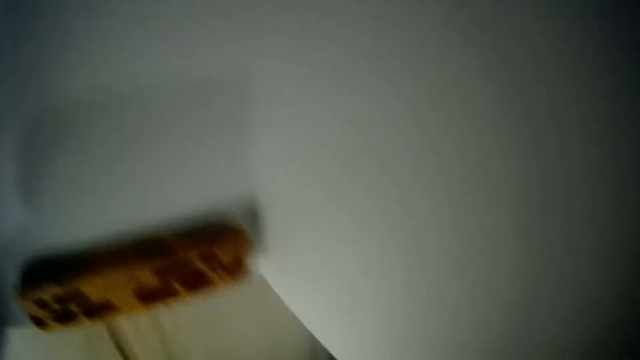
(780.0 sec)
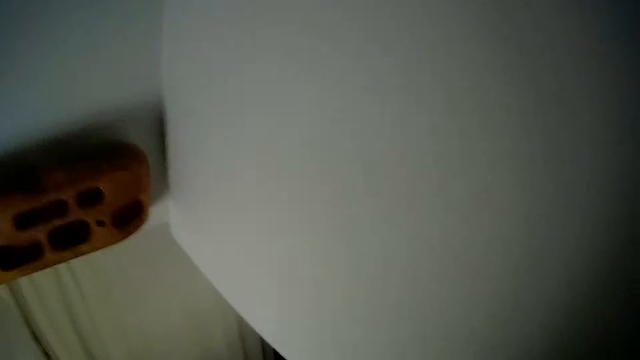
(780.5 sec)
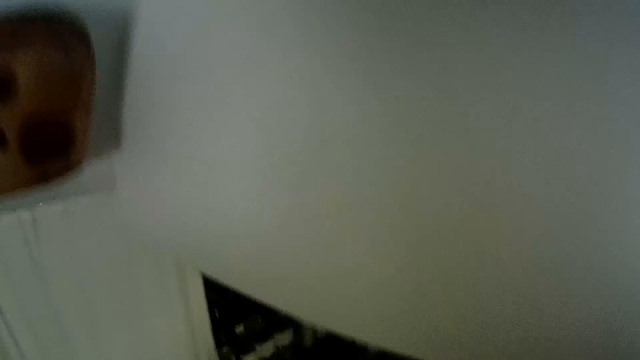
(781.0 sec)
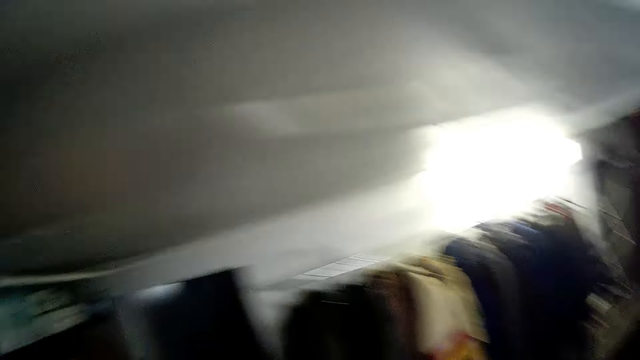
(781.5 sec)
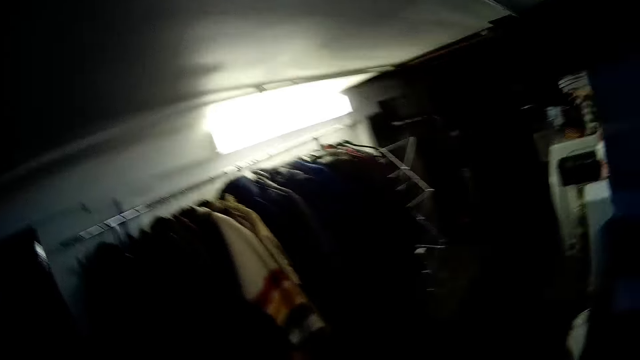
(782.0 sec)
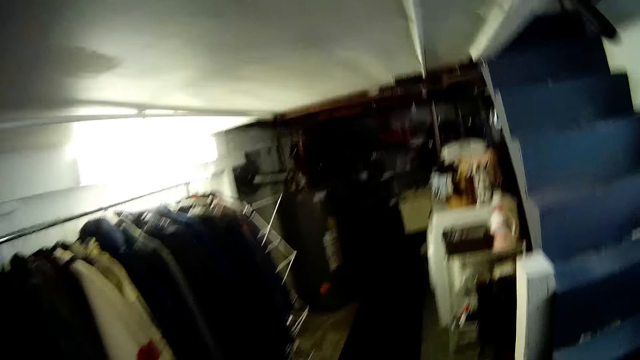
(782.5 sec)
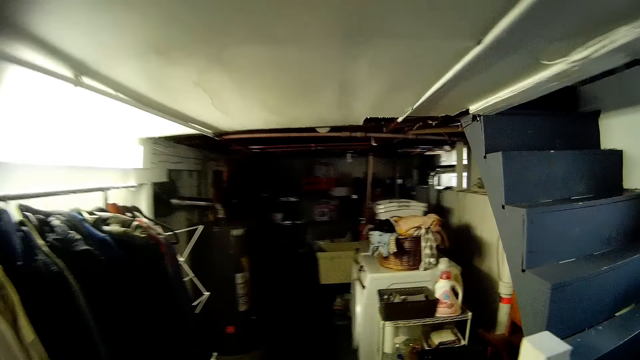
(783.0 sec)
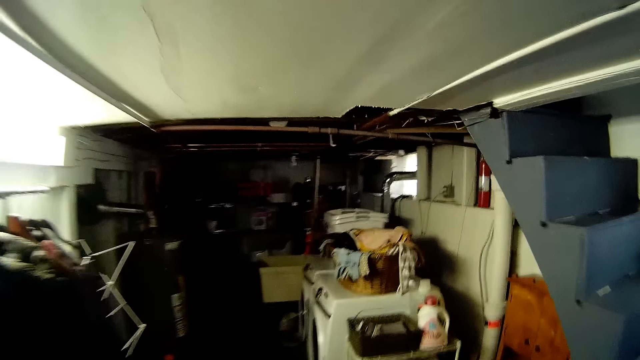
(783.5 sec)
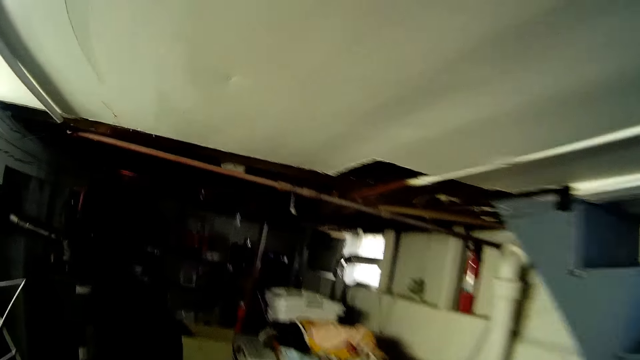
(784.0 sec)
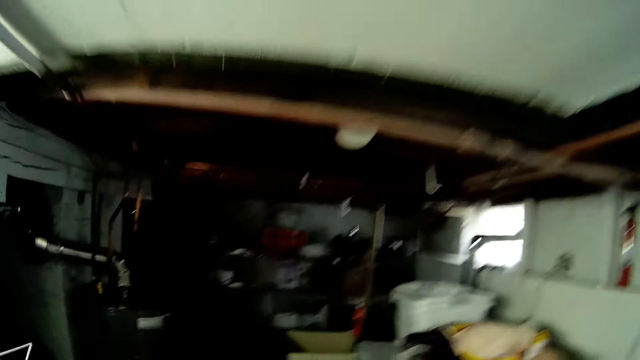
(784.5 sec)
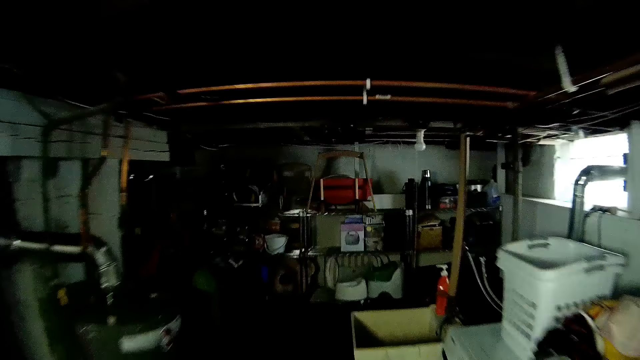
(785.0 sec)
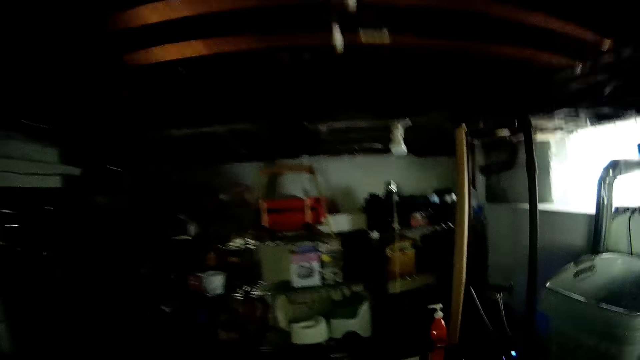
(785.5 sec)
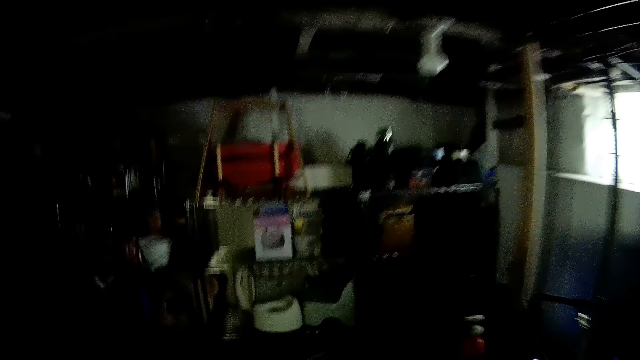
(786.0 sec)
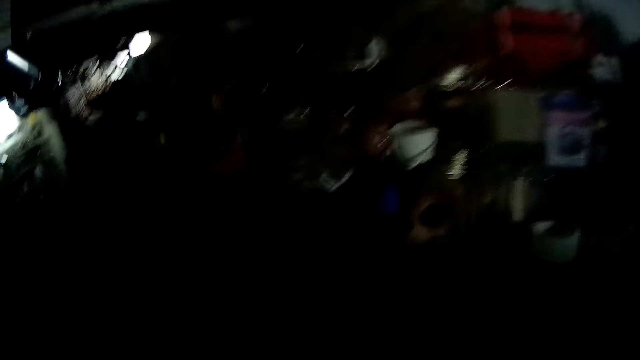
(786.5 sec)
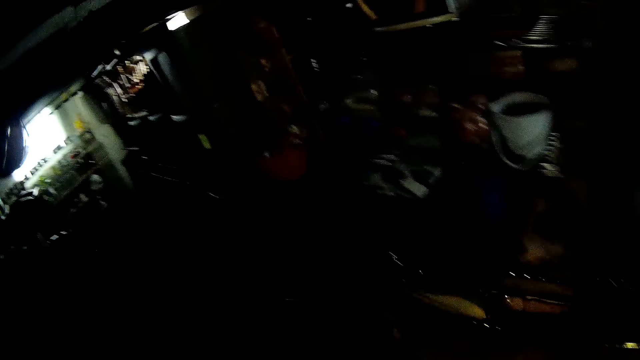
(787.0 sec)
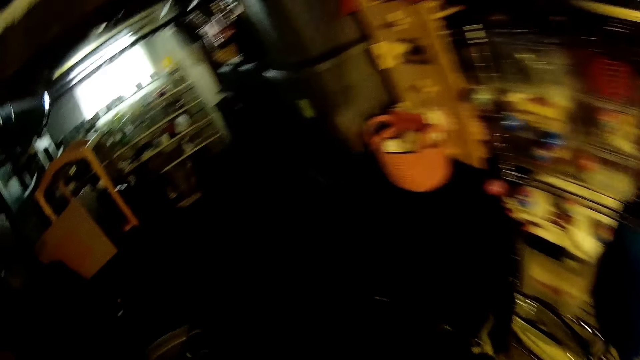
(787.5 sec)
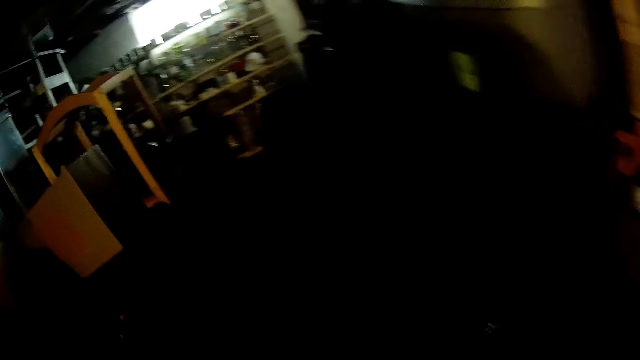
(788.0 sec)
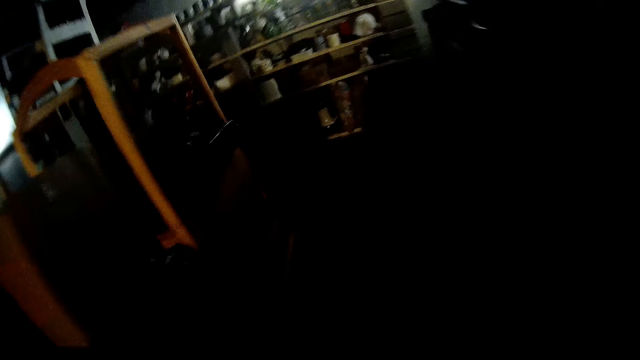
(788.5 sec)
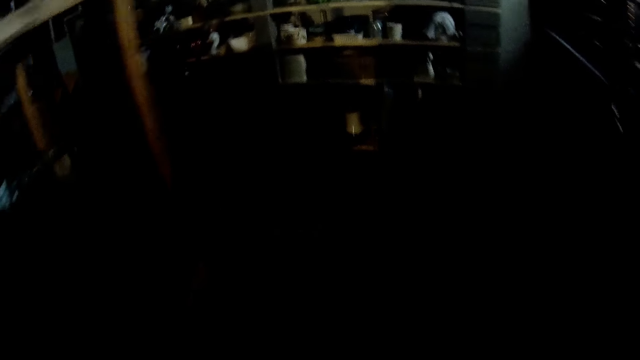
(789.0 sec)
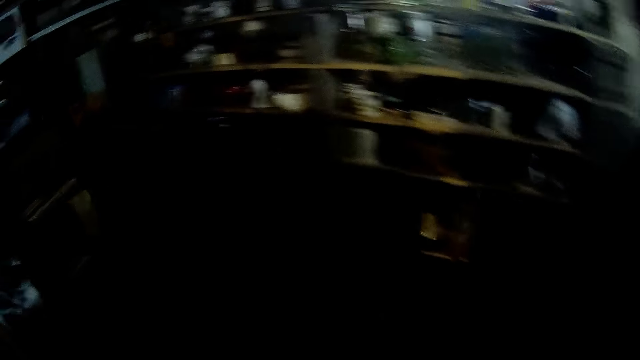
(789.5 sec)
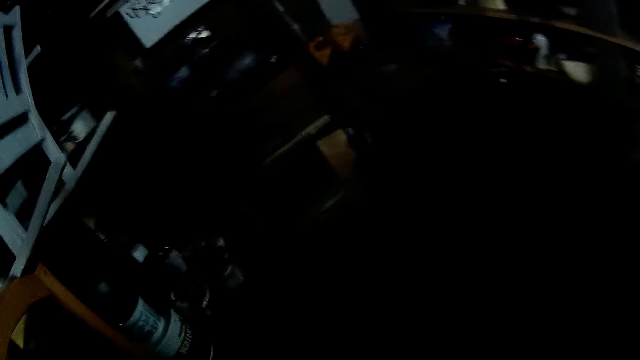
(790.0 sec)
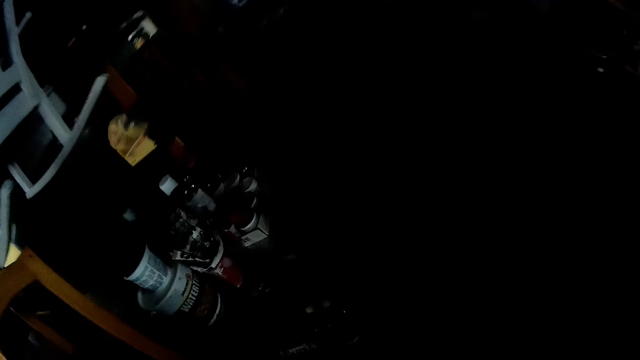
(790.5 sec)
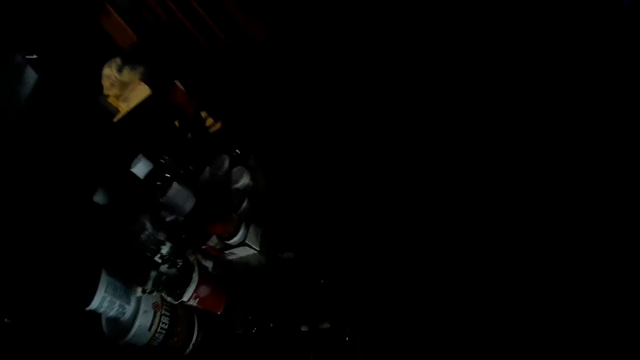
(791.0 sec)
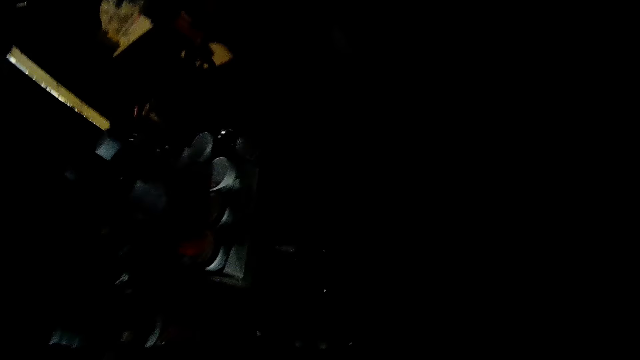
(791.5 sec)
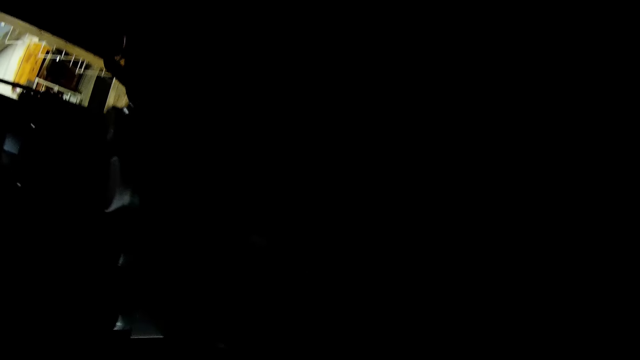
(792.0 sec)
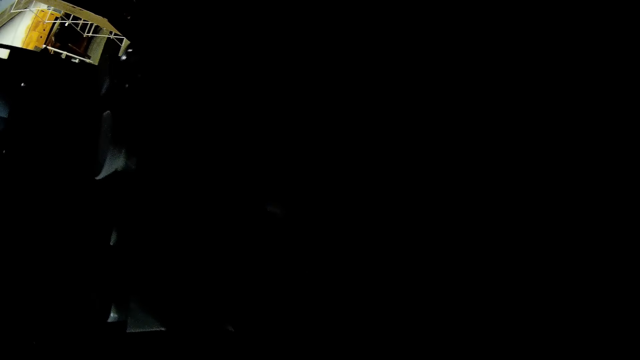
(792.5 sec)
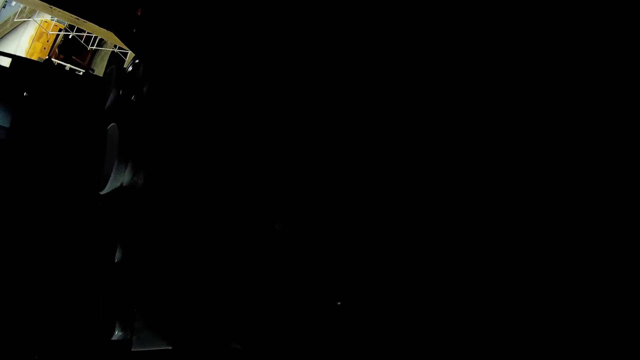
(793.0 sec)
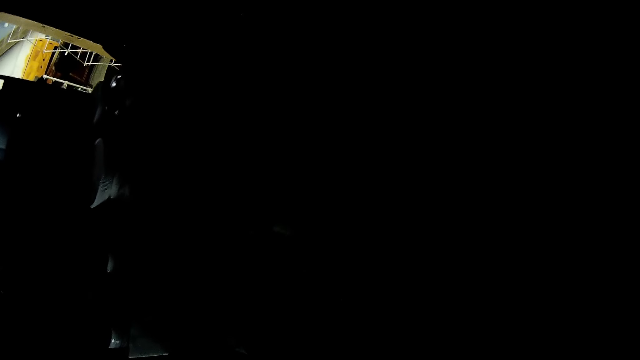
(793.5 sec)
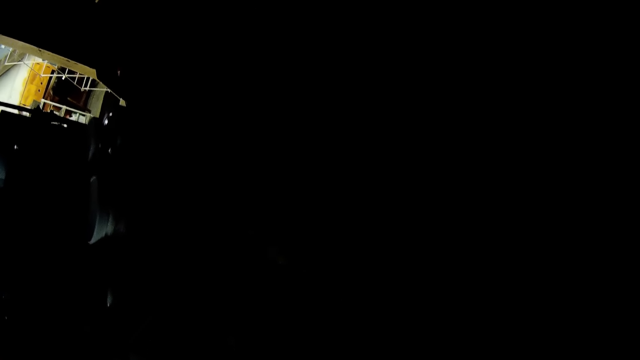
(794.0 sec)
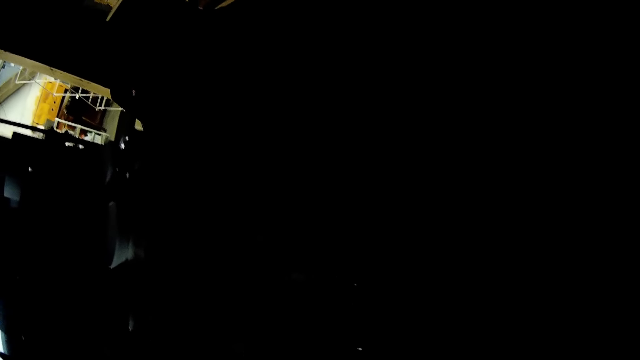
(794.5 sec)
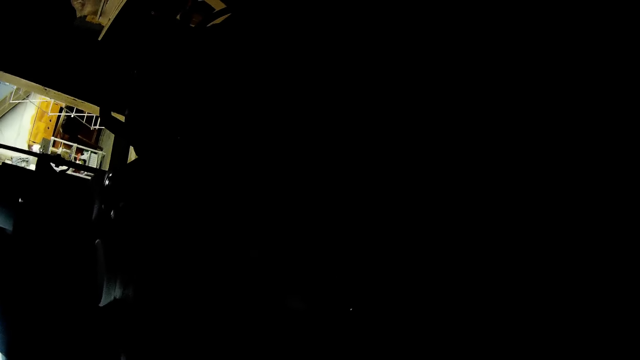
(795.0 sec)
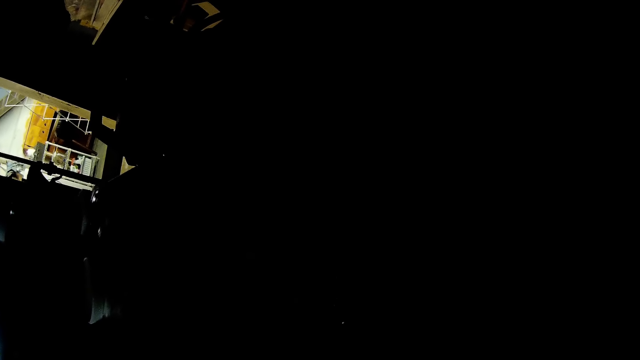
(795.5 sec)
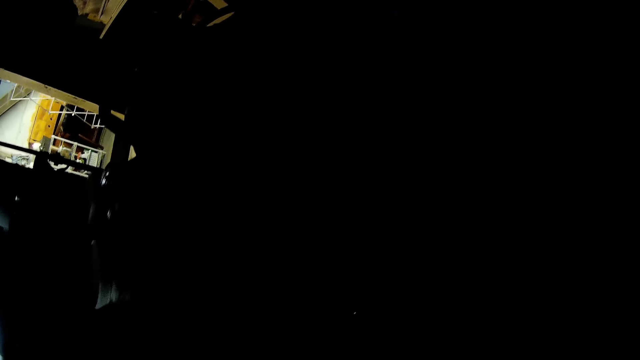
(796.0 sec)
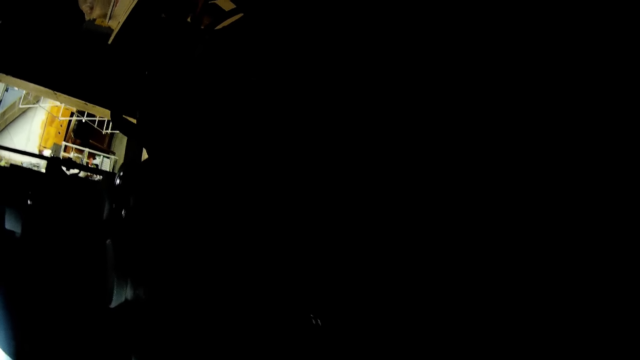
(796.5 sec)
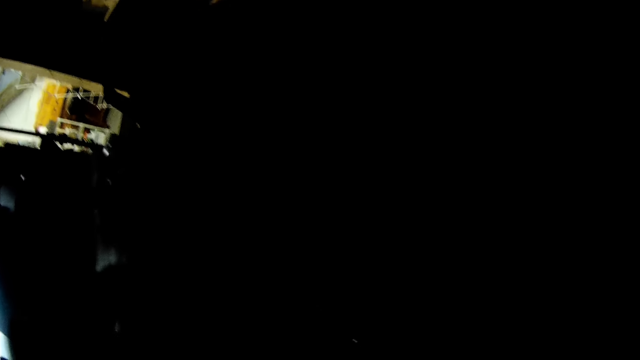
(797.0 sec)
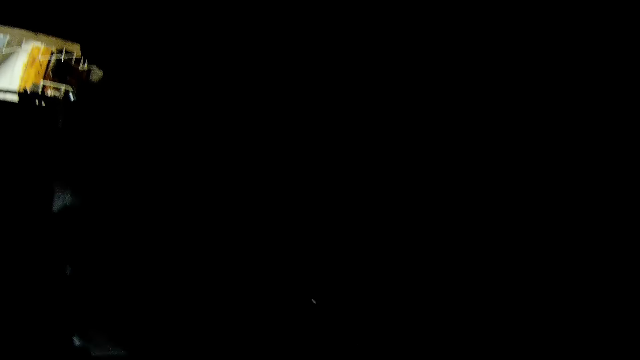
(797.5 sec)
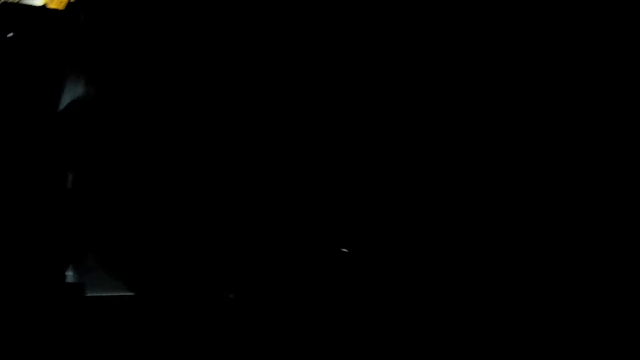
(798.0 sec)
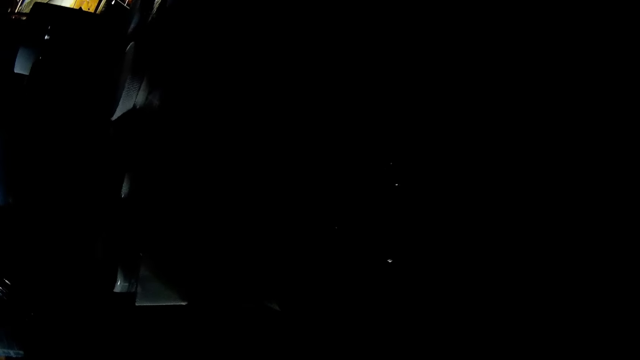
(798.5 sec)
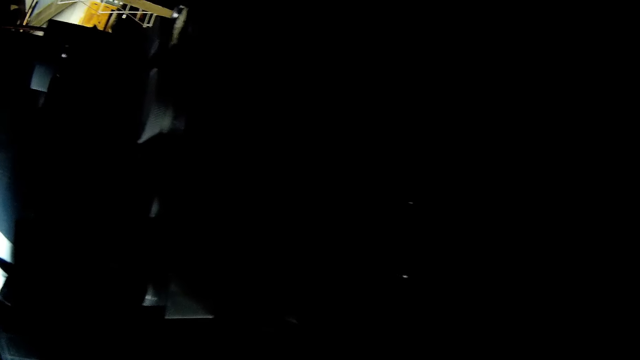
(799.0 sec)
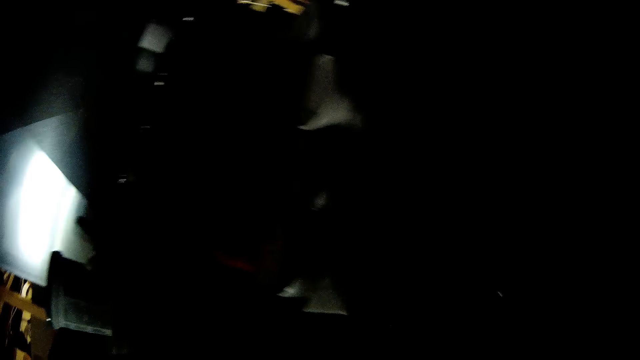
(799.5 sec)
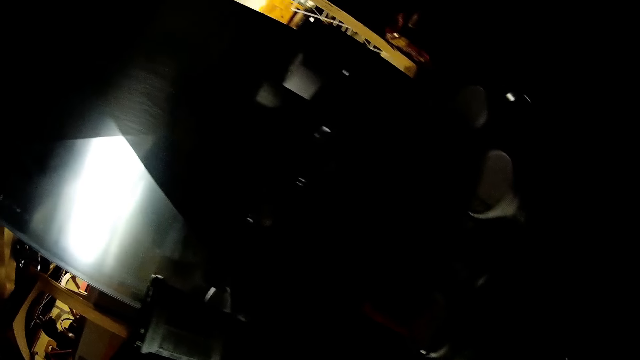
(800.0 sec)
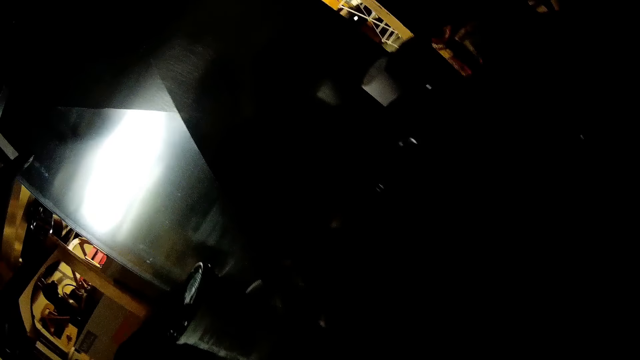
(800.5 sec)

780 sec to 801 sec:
The camera wearer talks to a woman. They enter a basement. The woman talks to the camera wearer. The camera wearer walks around. They talk to the woman. They look around the store.
